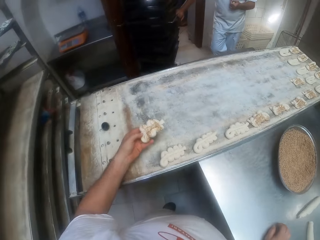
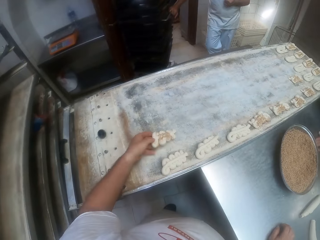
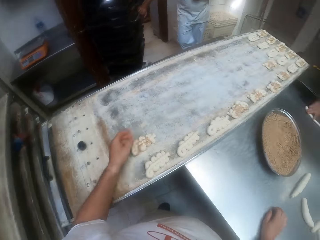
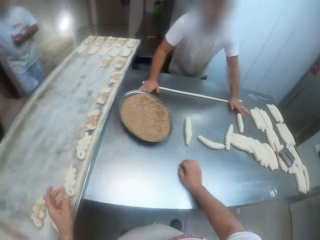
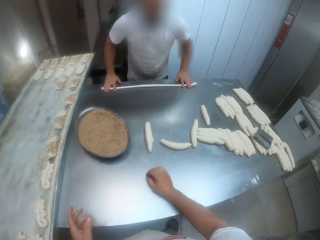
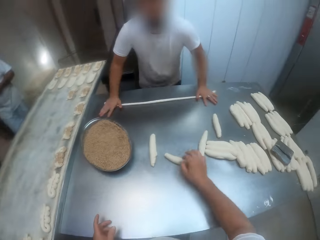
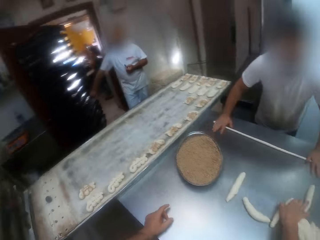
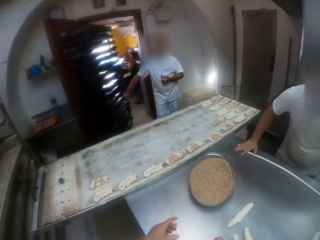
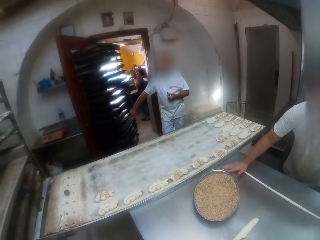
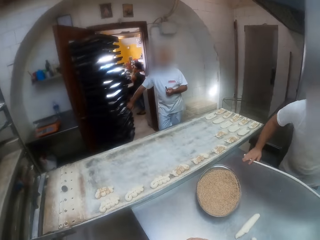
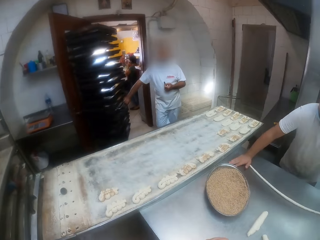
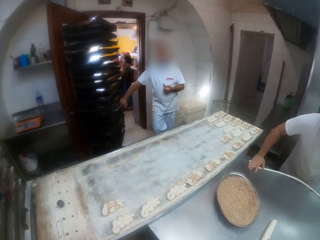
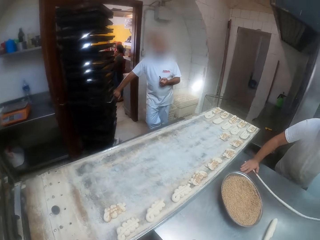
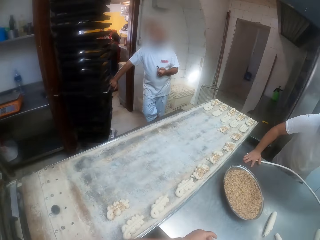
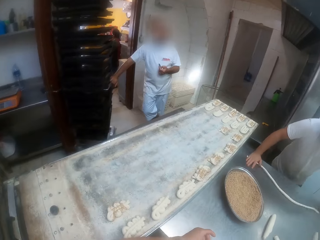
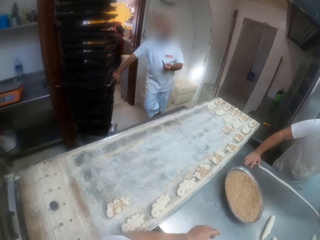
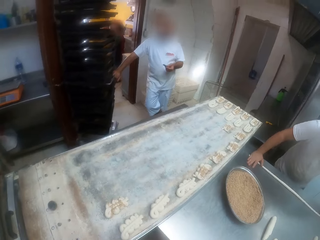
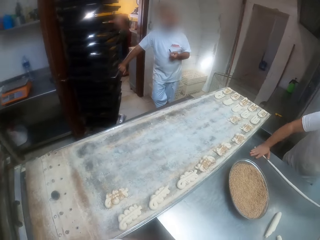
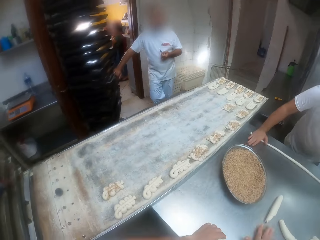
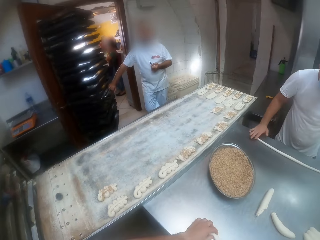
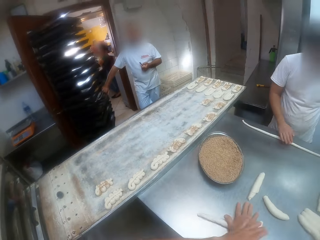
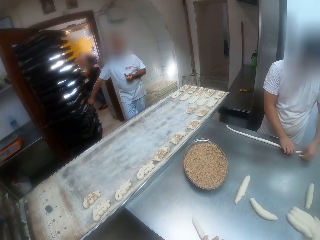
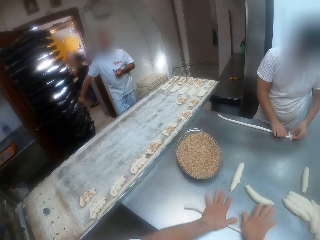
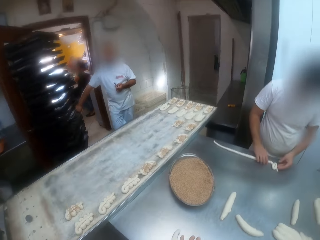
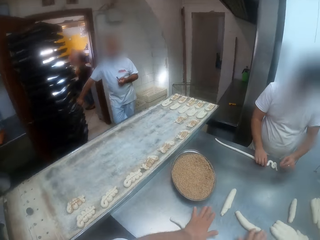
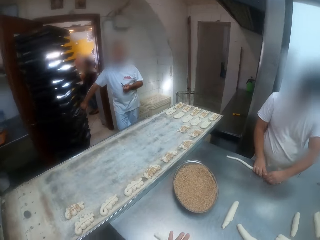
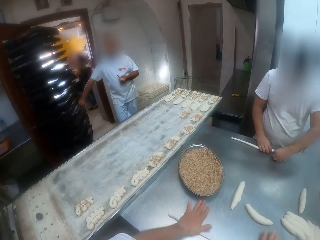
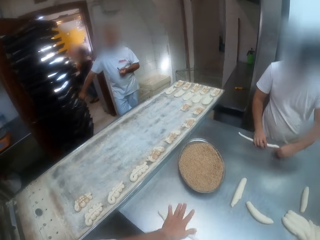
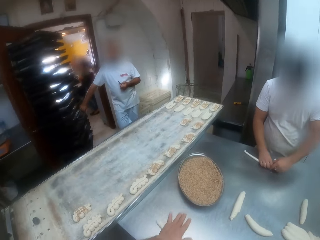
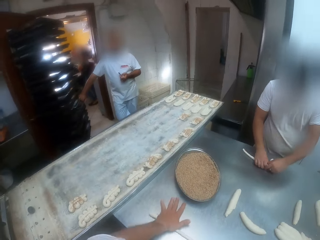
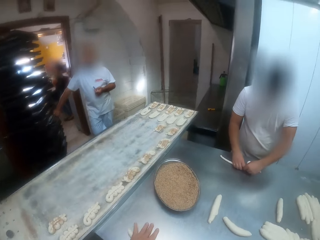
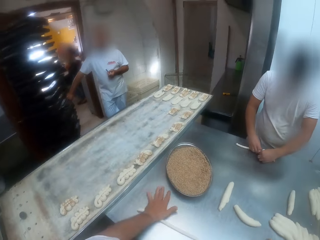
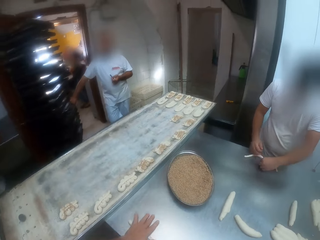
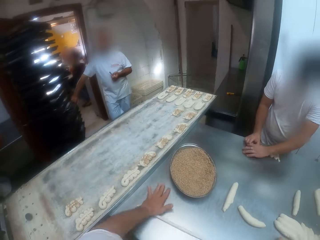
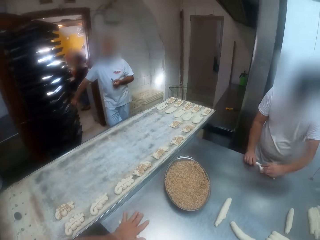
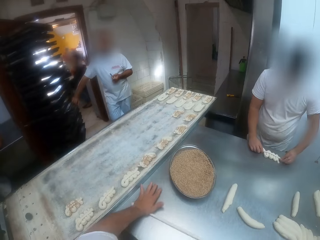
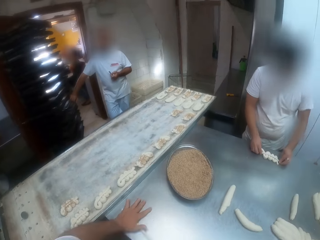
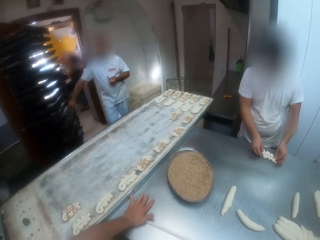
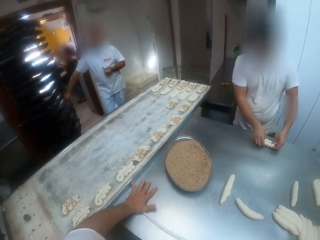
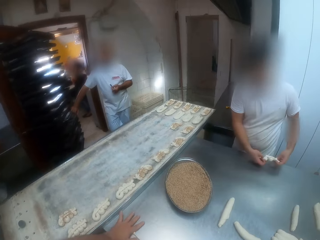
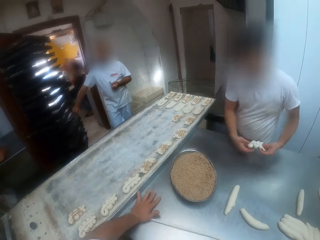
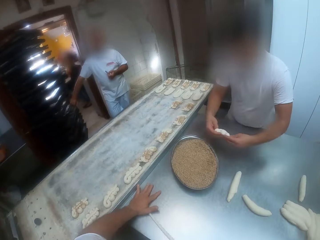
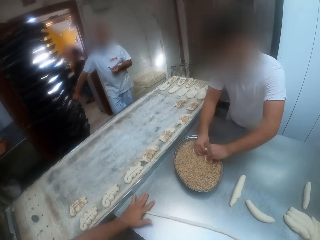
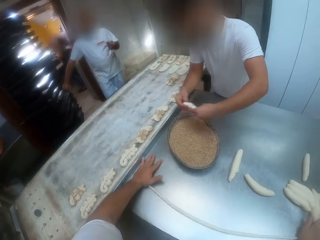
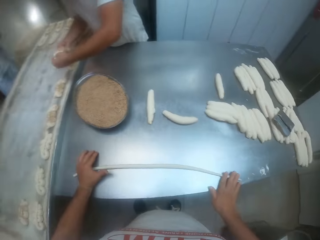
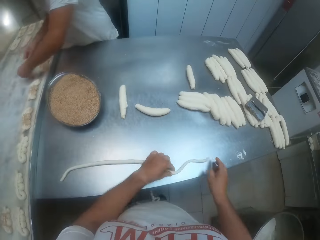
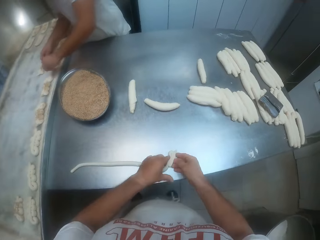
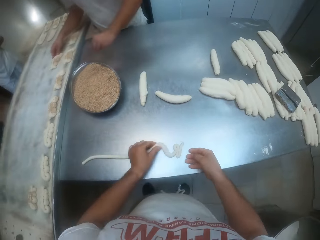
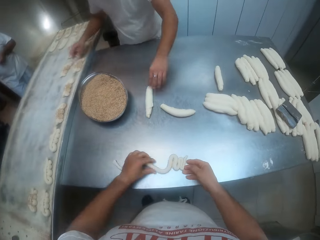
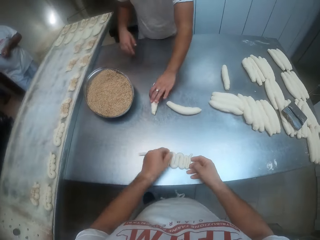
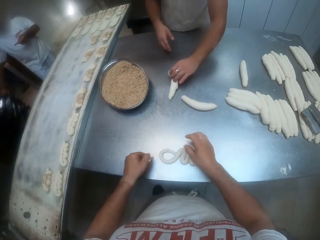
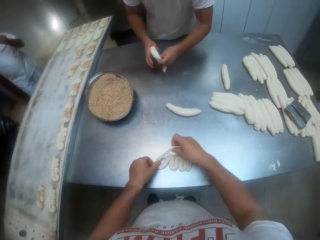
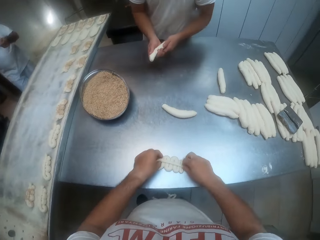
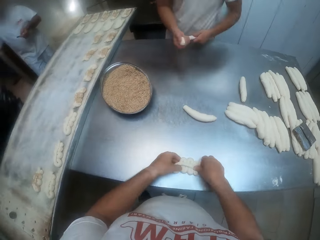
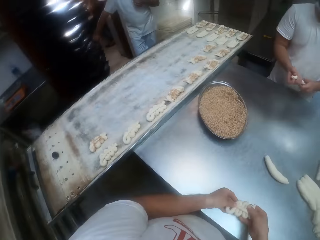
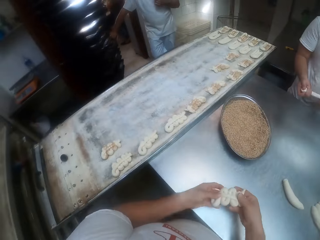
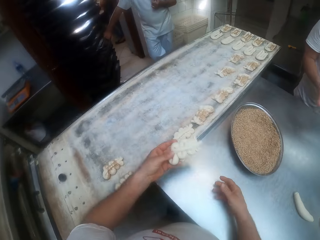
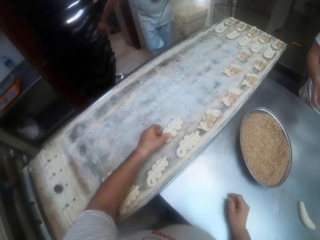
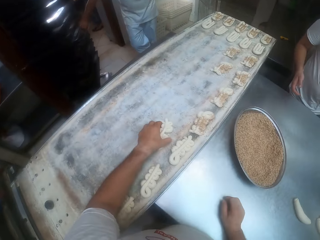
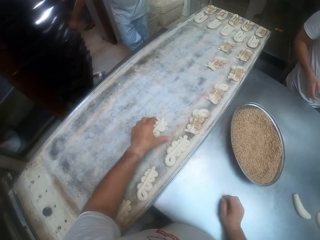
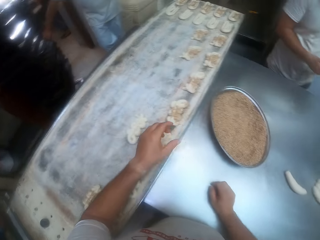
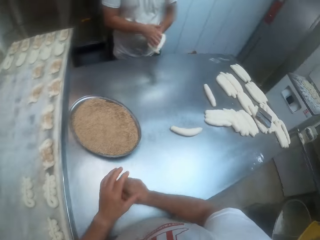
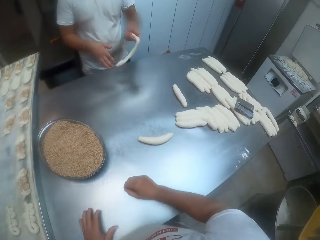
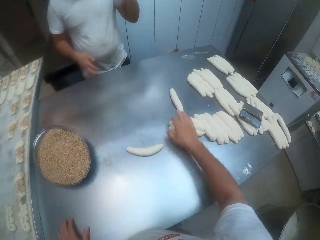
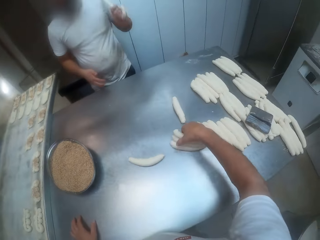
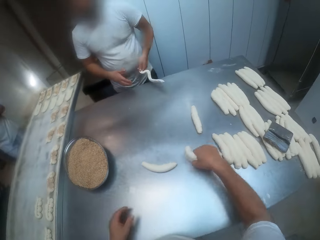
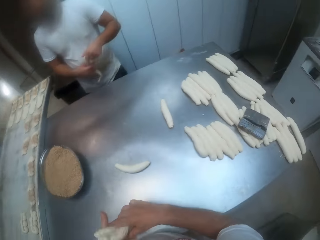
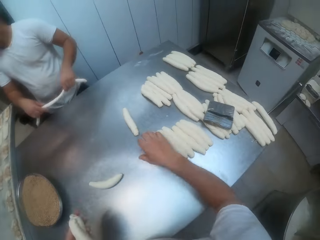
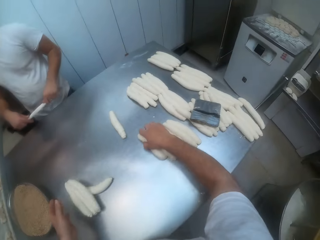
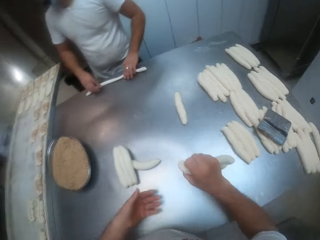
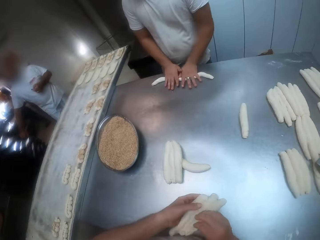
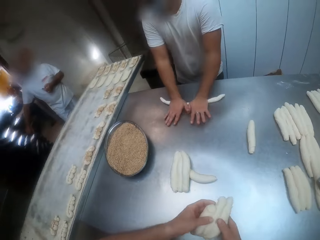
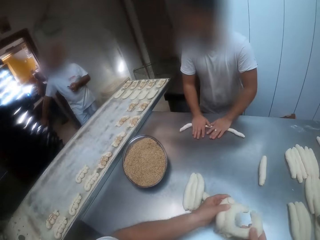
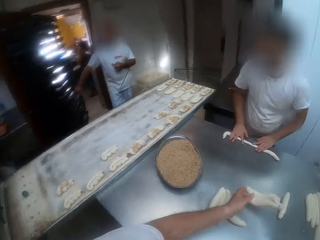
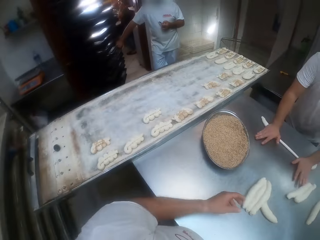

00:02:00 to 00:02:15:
The camera wearer places the dough on the tray with his left hand. He takes a dough from the table with his right hand. He rolls the dough on the table with both hands. A man picks up a dough. He dips the dough into the tray of toppings with both hands. He places the dough on the tray with both hands. He takes a dough from the table with his left hand. The camera wearer picks up the dough. He places the dough on the tray with his left hand. The man rolls the dough. He shakes the dough with his left hand. The camera wearer touches the dough. He takes a dough from some doughs with his right hand.

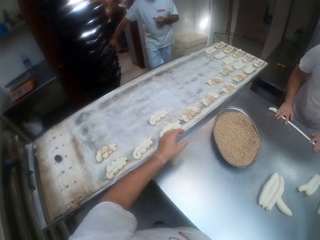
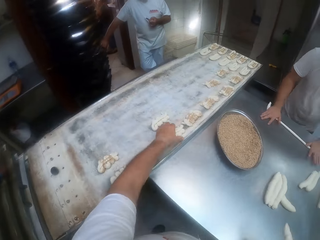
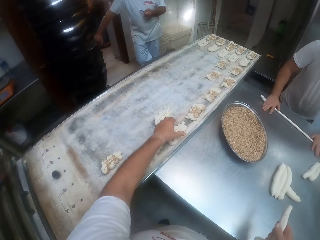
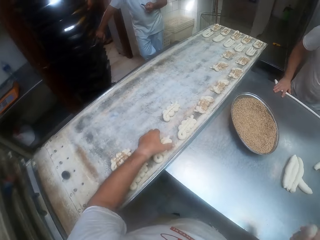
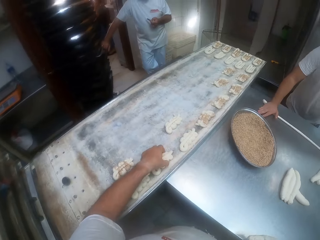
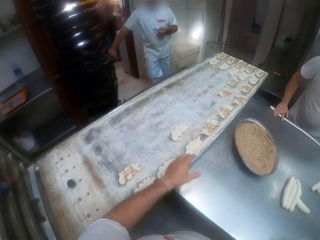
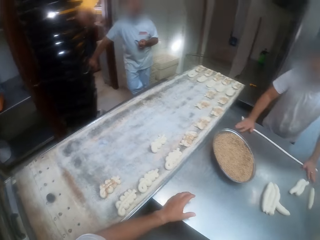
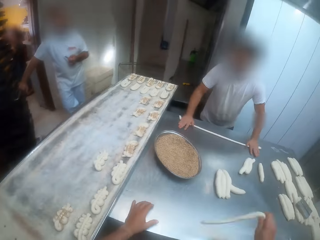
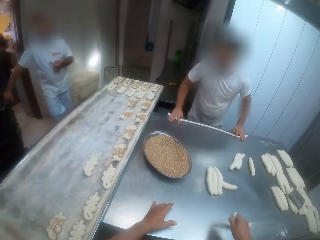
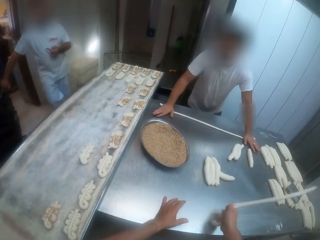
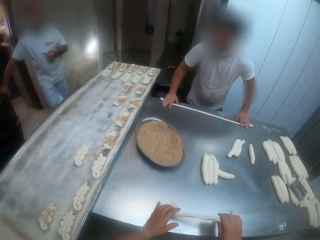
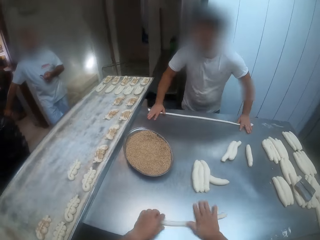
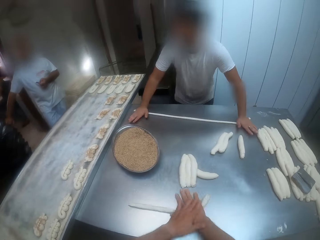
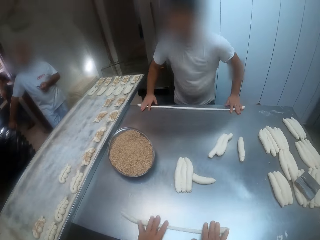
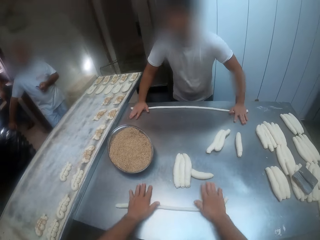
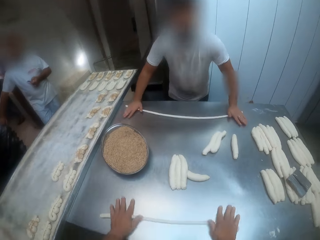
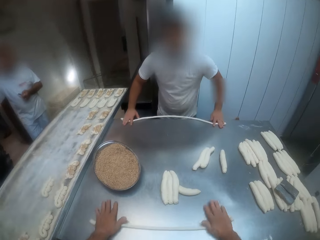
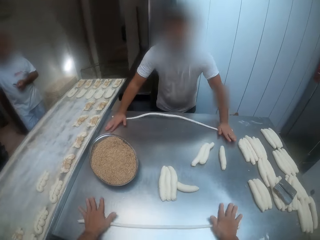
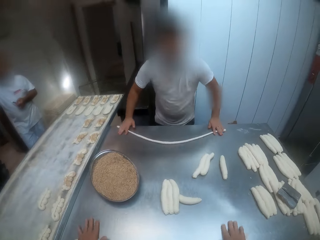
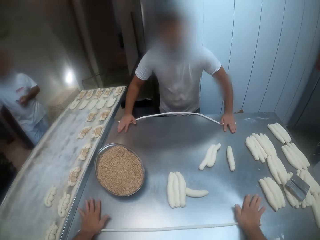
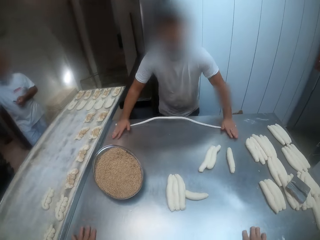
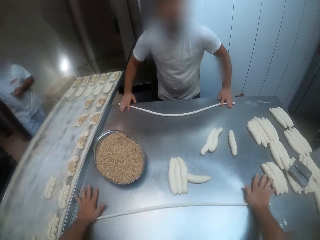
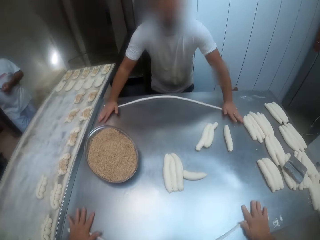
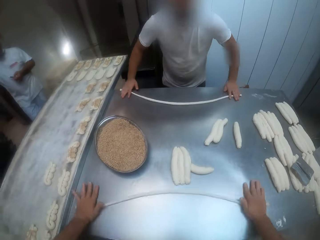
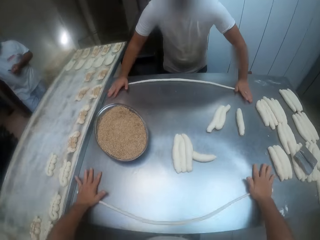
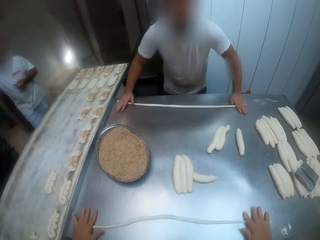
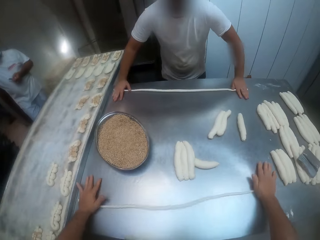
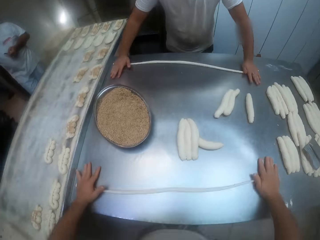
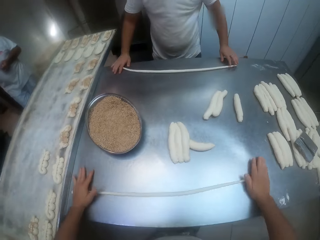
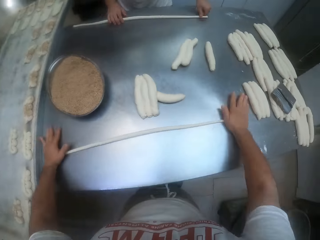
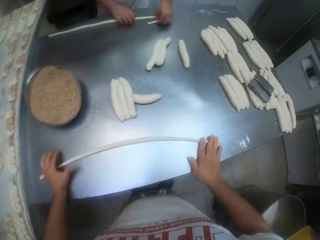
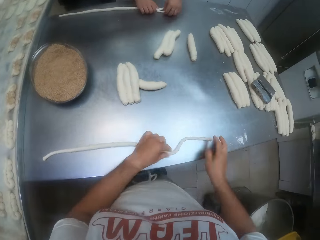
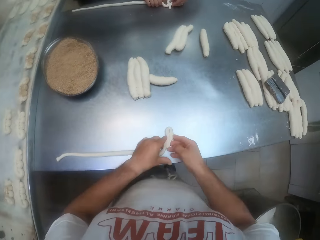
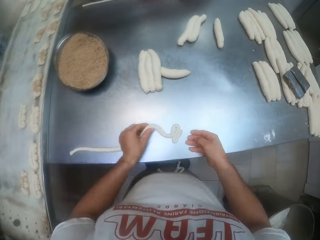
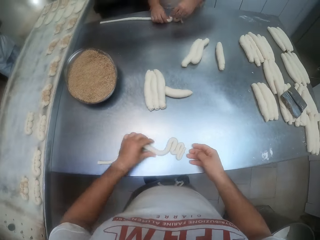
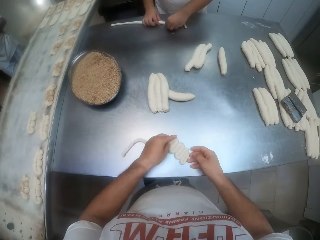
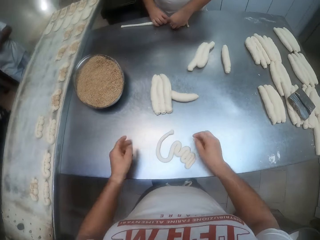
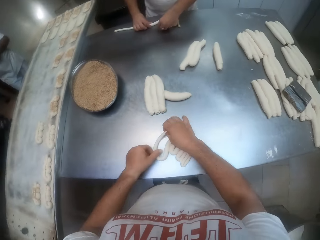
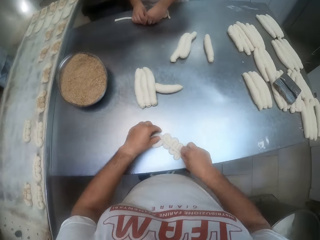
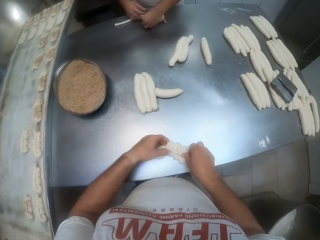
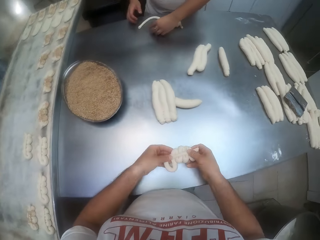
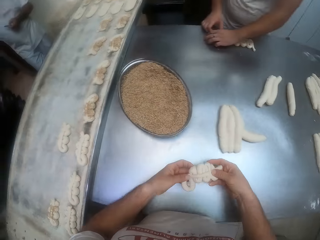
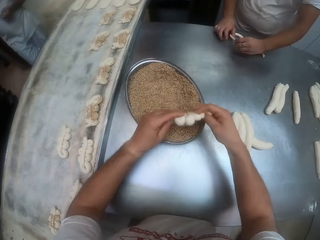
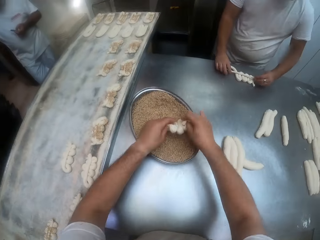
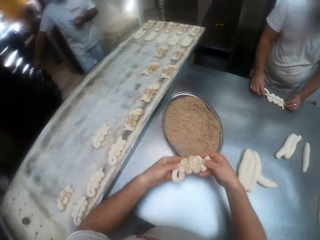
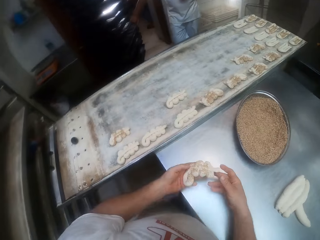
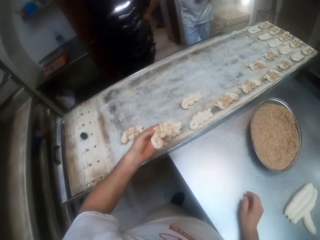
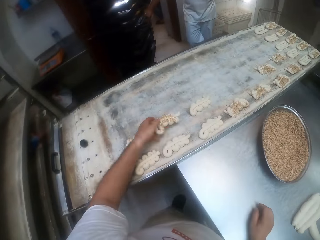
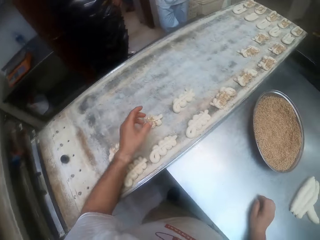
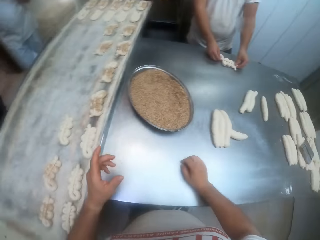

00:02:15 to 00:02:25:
A man rolls the dough on the table with both hands. The camera wearer shakes the dough with his right hand. He rolls the dough on the table with both hands. He picks up the dough. He dips the dough into the tray of toppings with both hands. He places the dough on the tray with his left hand.
